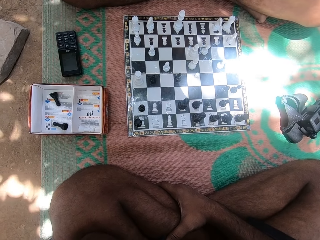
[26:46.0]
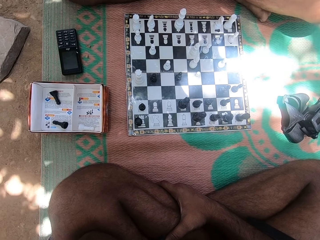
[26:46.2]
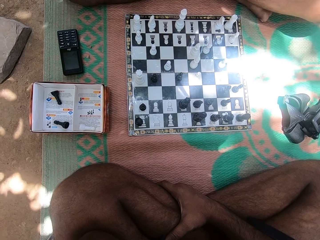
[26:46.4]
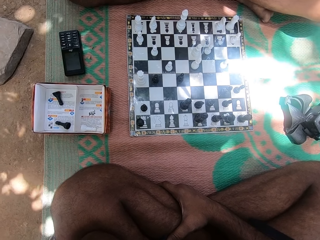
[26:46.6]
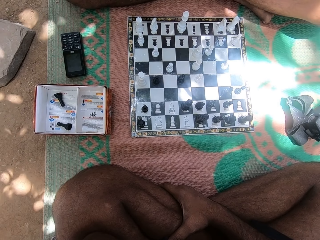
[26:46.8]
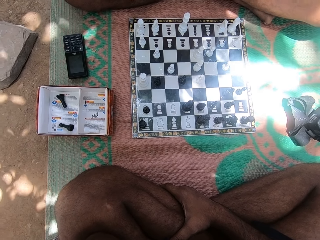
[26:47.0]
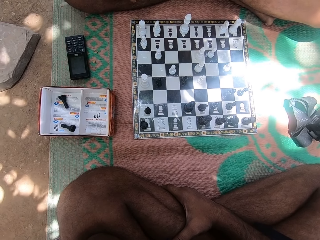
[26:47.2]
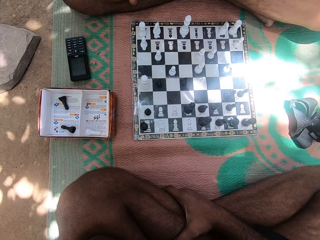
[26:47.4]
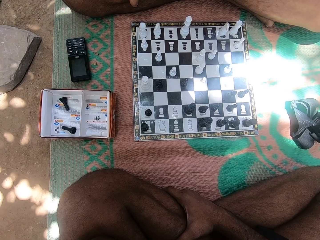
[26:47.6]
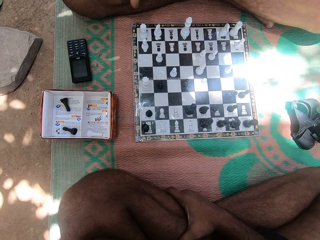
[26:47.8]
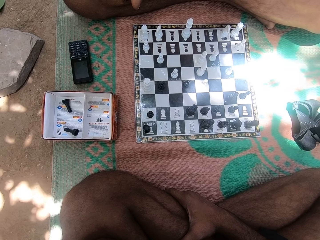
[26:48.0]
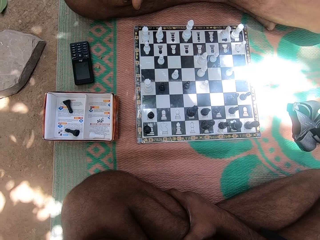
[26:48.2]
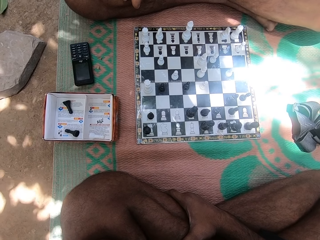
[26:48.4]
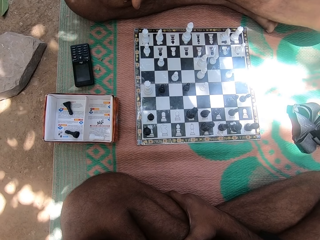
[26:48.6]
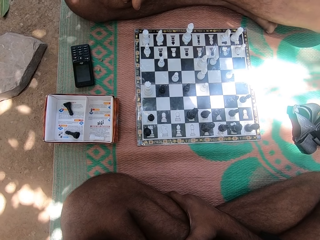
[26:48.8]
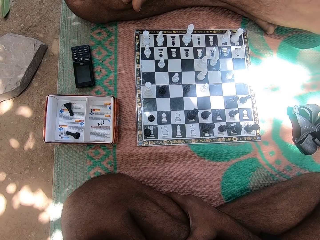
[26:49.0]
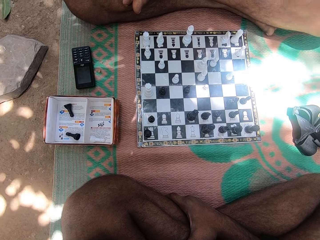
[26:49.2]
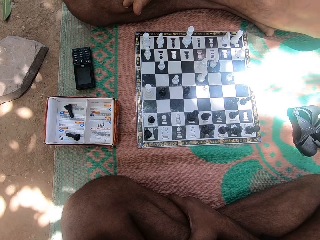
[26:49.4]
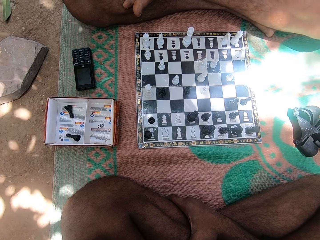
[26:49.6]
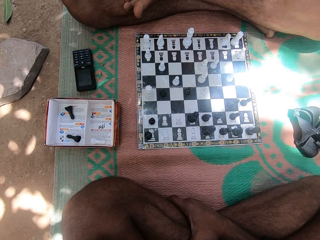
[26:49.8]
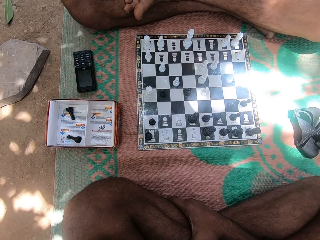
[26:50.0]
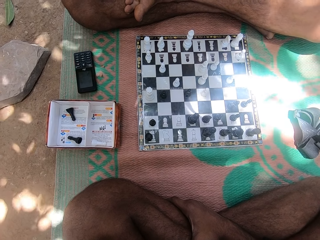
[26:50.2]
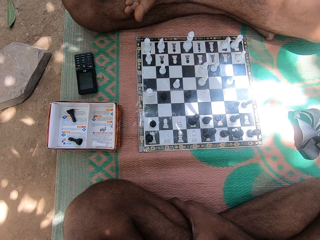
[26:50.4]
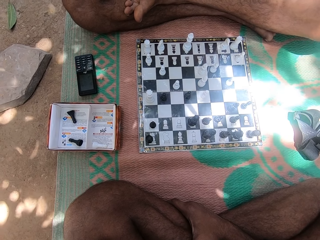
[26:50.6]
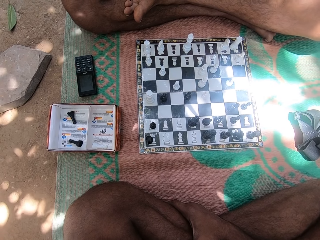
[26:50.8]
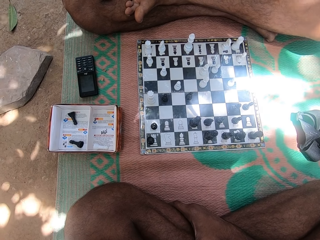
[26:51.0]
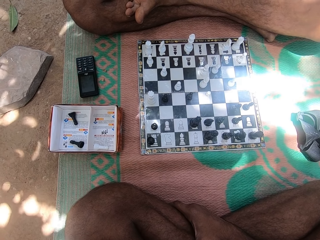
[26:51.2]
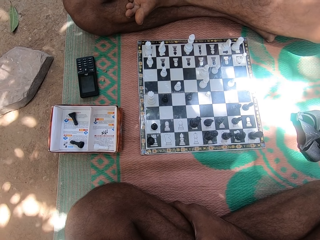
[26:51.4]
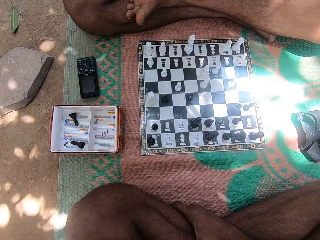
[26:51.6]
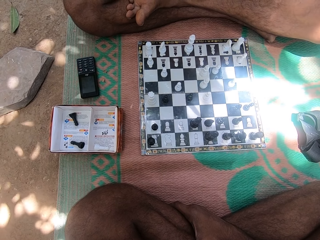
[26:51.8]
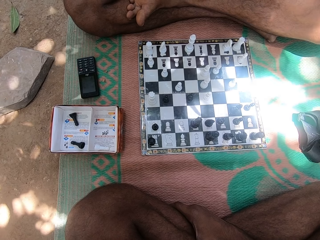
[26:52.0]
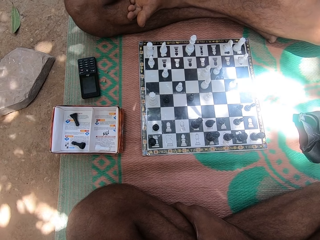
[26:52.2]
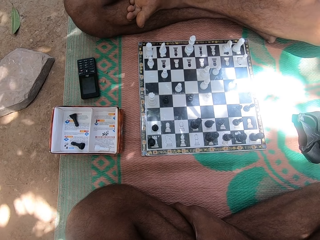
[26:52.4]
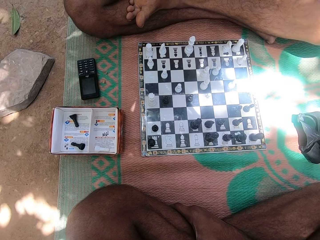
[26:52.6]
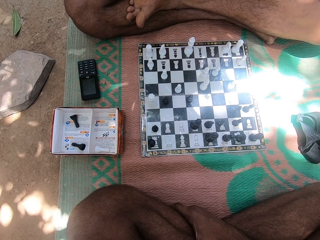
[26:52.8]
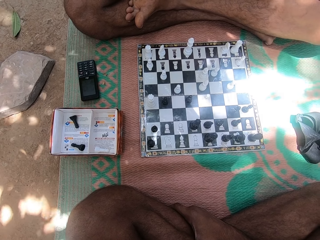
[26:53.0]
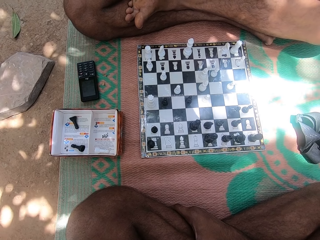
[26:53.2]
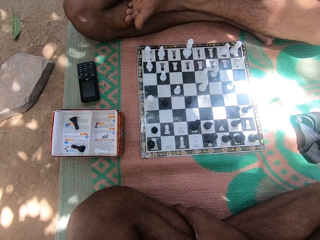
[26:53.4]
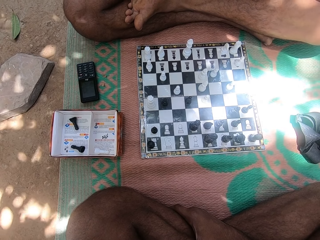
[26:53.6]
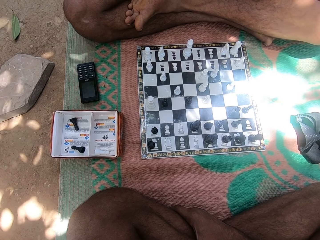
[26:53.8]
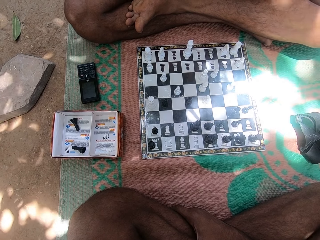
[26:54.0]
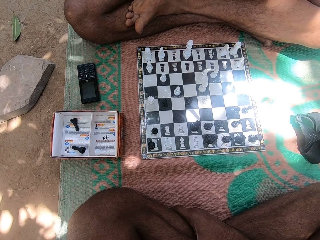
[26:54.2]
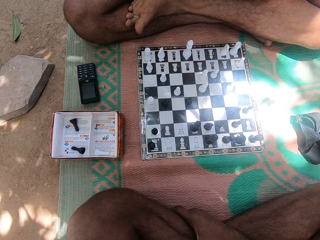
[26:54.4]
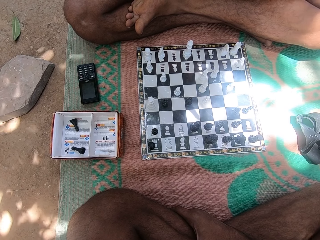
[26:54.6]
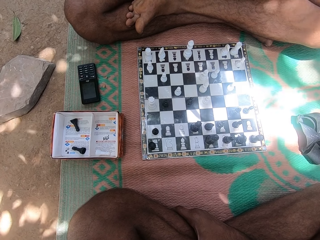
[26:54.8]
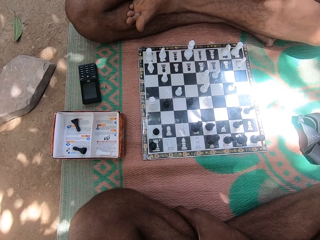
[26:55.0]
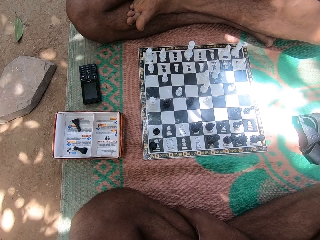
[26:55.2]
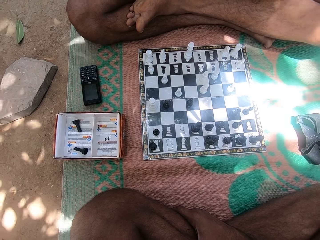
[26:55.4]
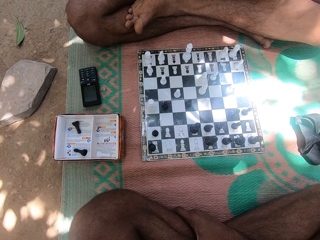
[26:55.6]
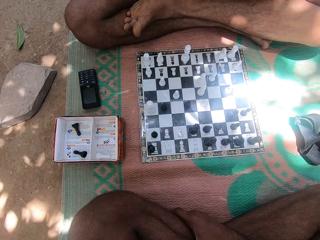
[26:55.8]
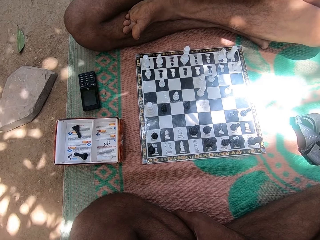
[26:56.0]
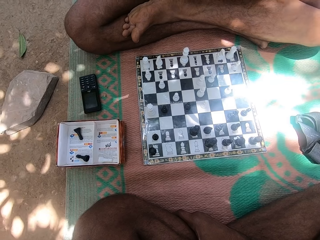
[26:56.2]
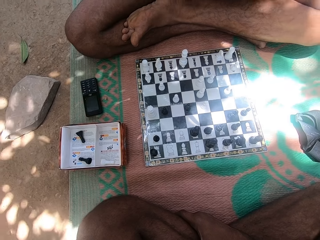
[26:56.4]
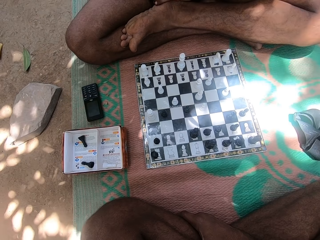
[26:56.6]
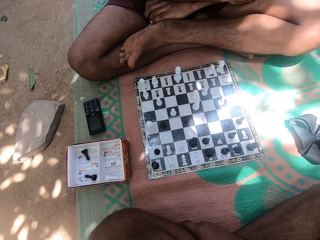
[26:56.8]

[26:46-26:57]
The camera wearer looks at the chess pieces on the chess board.

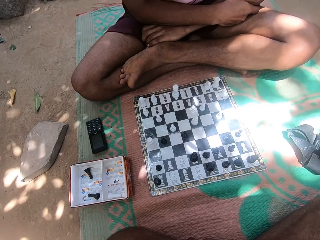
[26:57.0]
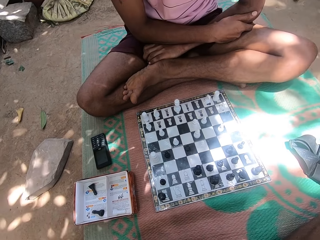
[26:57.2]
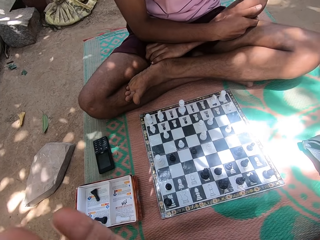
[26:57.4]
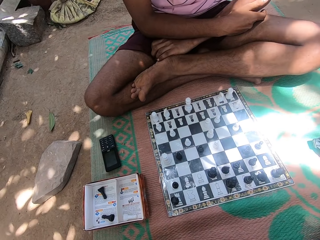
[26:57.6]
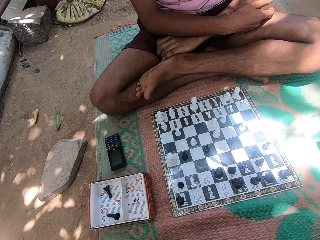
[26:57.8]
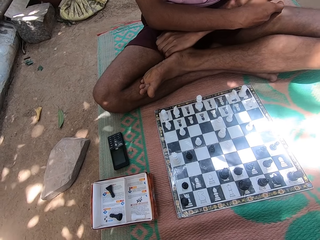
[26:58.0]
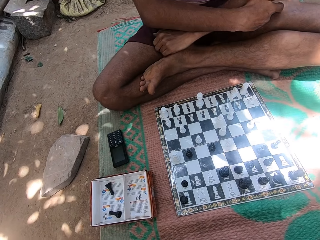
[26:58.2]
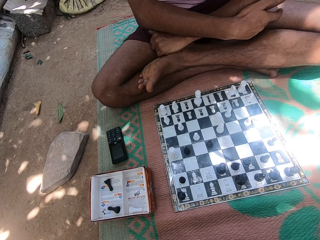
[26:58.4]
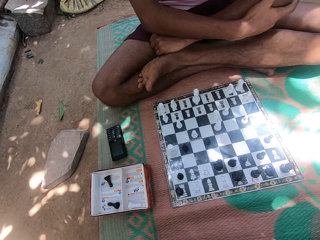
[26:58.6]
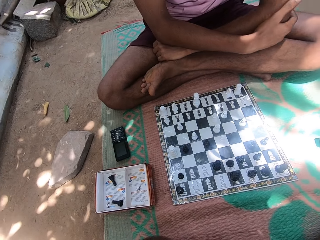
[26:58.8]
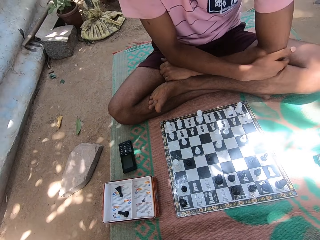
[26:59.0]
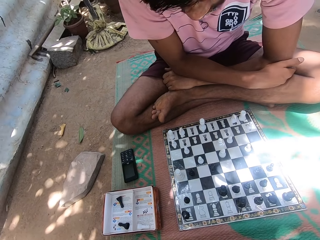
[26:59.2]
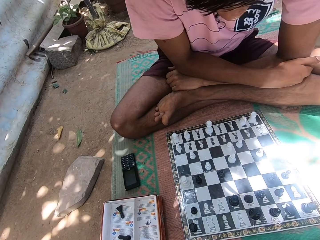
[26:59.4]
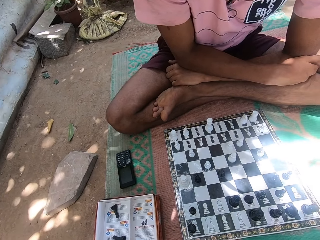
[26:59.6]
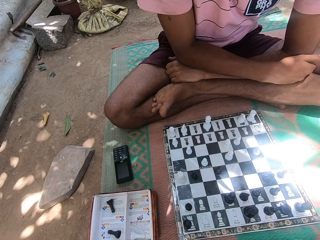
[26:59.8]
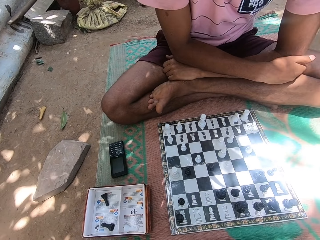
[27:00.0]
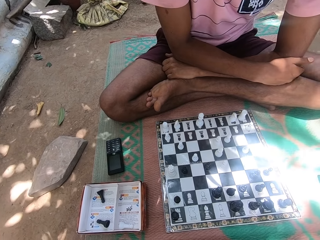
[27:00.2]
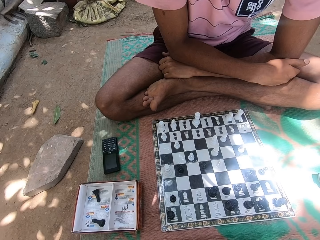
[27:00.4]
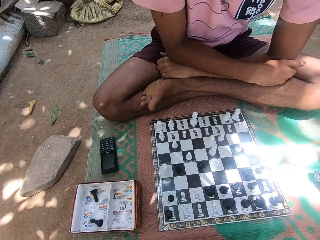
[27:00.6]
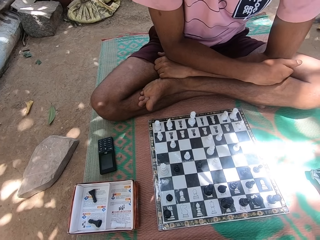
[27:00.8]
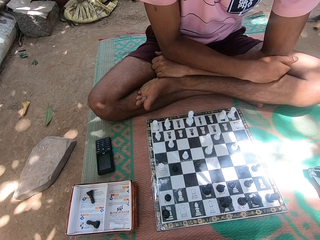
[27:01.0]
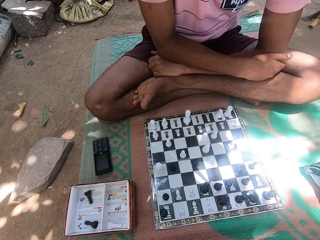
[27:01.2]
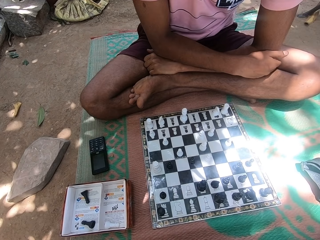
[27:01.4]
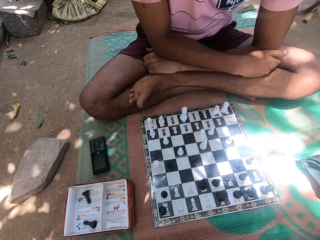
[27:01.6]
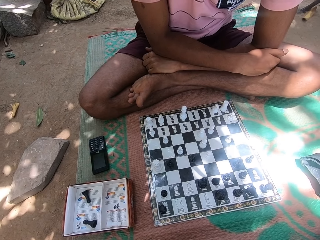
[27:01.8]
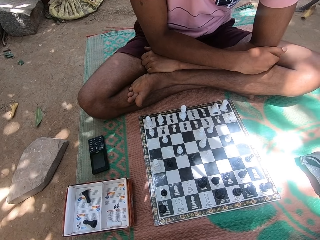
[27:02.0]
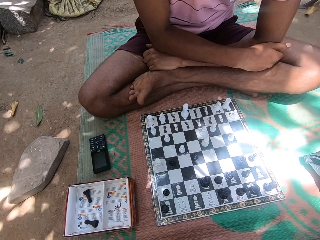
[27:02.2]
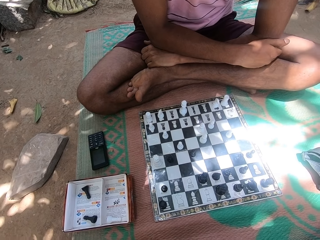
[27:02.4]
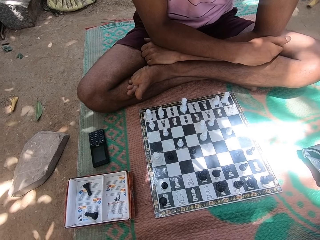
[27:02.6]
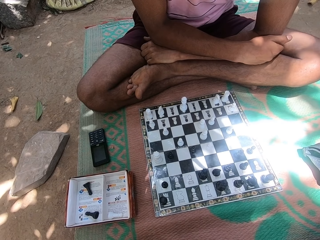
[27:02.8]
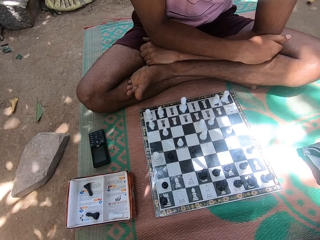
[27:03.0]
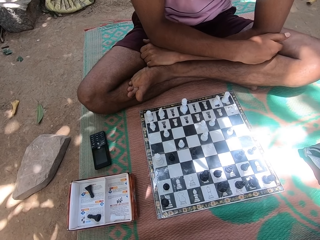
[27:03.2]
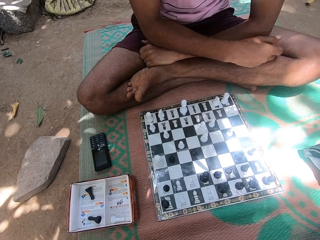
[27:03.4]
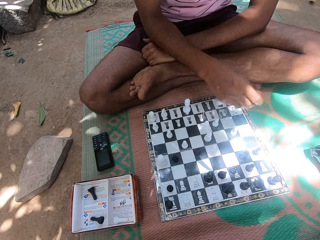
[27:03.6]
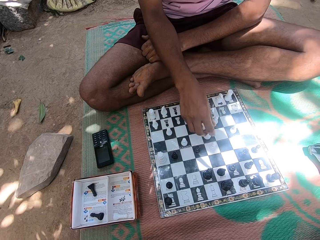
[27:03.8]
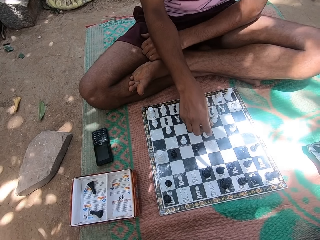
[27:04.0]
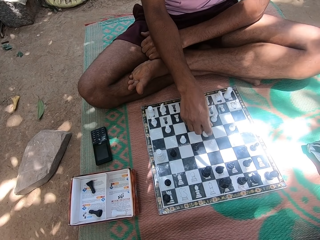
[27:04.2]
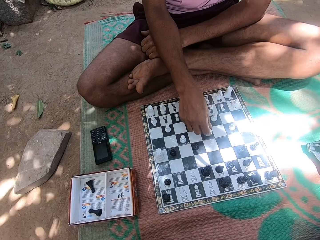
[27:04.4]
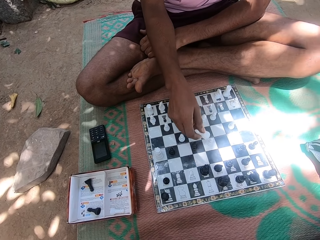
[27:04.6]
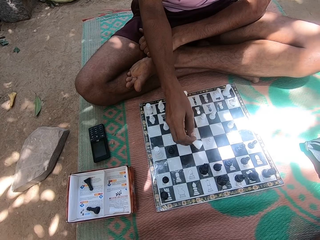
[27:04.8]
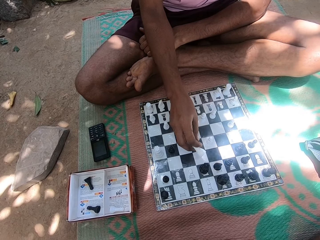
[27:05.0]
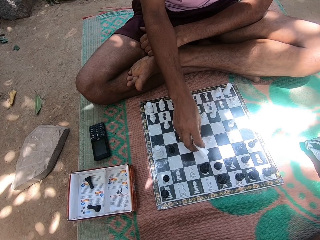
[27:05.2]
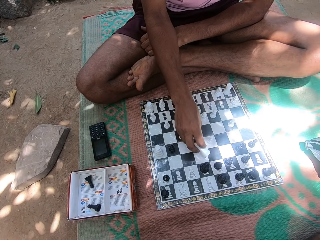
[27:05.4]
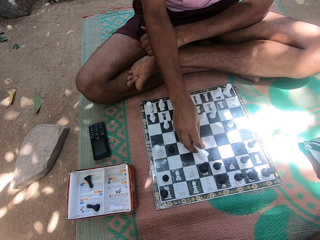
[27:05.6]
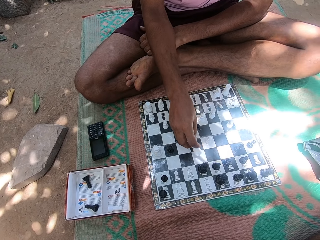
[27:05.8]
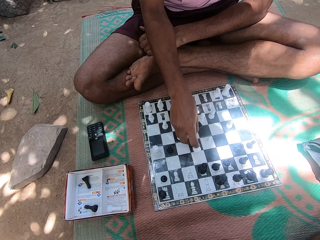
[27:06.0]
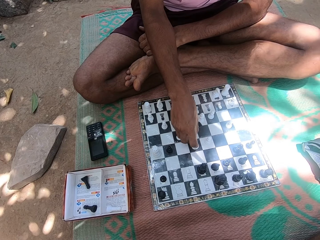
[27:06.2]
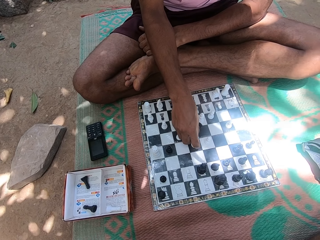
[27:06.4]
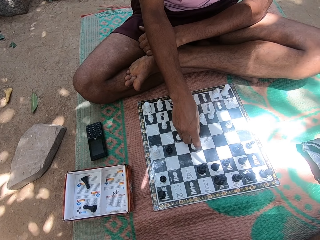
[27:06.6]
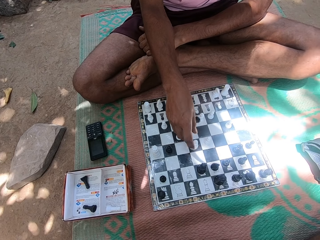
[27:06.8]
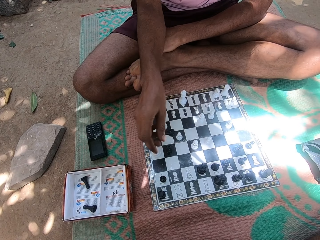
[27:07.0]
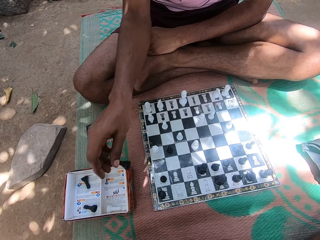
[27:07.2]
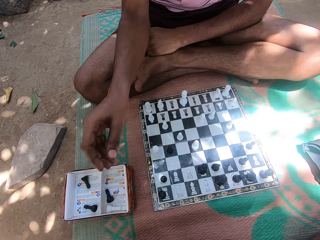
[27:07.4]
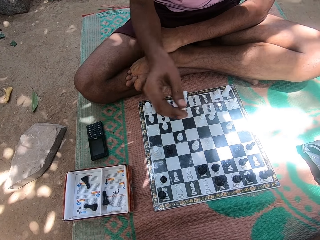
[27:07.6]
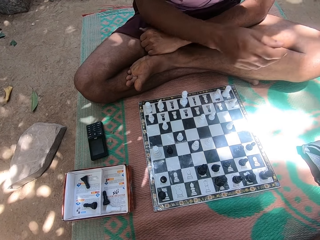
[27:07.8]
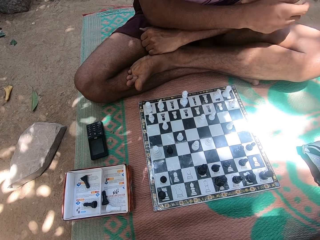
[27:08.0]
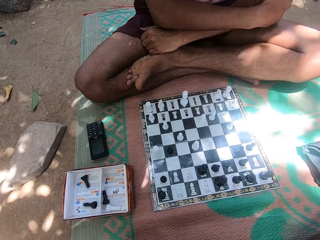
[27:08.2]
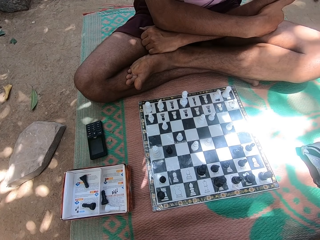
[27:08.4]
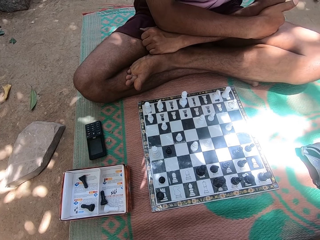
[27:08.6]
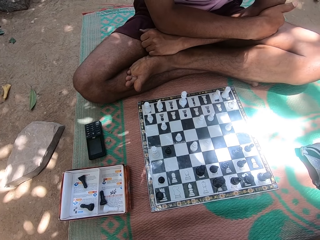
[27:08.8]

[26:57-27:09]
The camera wearer looks at a man. They look at the chess pieces on the chess board. They look at the chess piece in the right hand of the man. The man plays the chess game.
